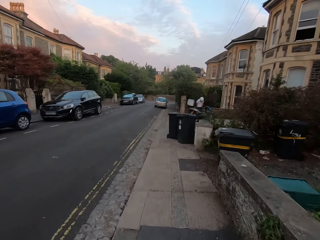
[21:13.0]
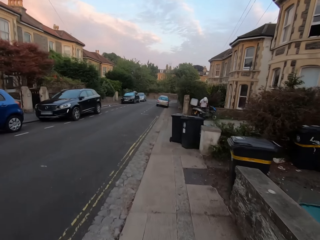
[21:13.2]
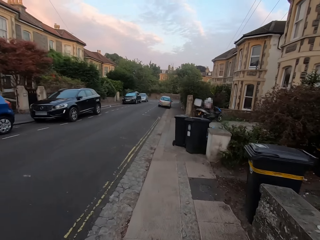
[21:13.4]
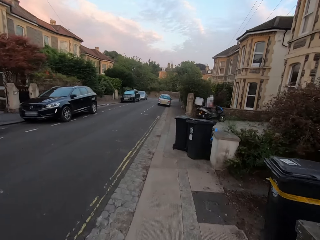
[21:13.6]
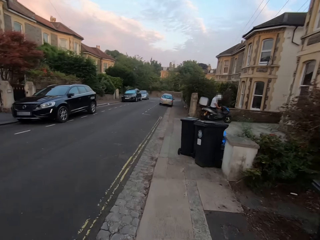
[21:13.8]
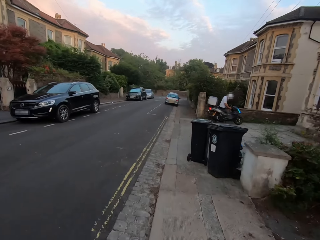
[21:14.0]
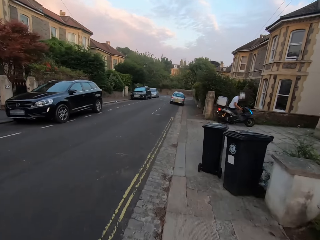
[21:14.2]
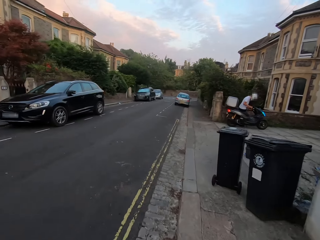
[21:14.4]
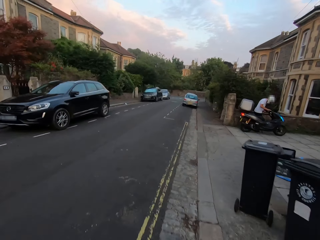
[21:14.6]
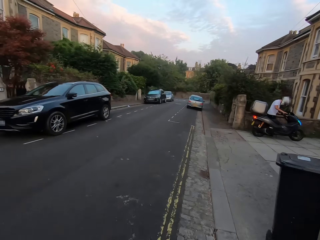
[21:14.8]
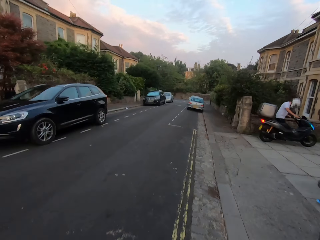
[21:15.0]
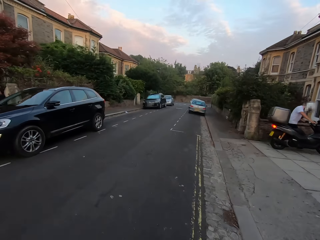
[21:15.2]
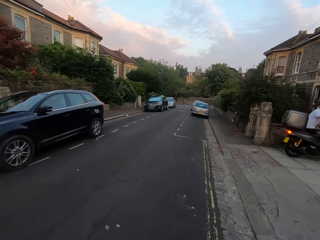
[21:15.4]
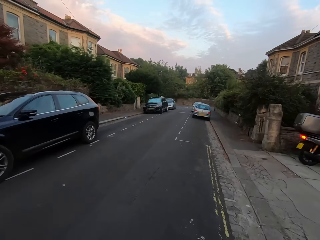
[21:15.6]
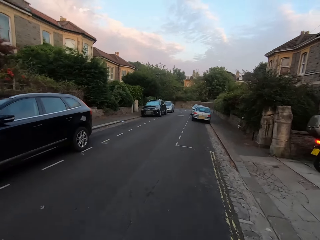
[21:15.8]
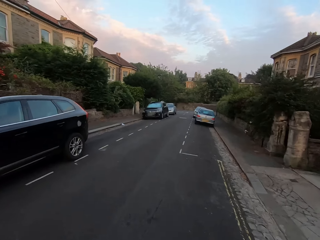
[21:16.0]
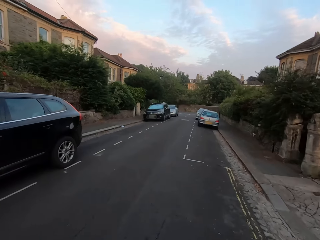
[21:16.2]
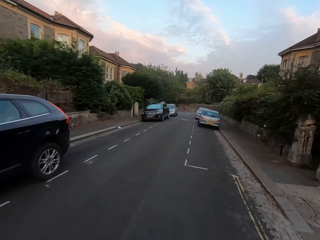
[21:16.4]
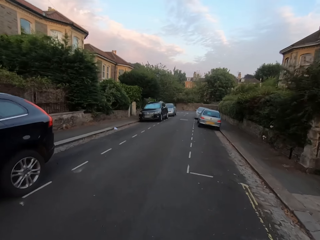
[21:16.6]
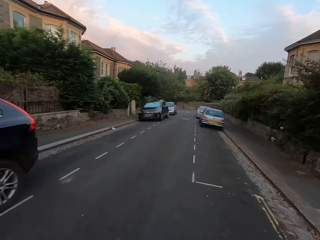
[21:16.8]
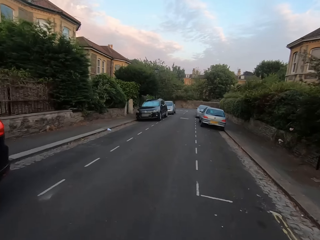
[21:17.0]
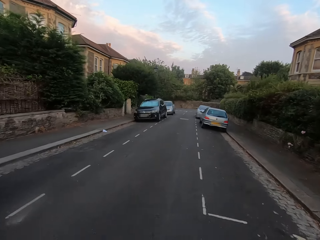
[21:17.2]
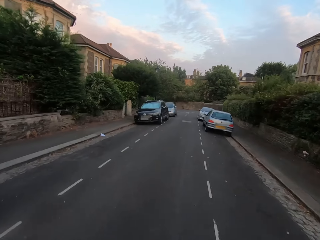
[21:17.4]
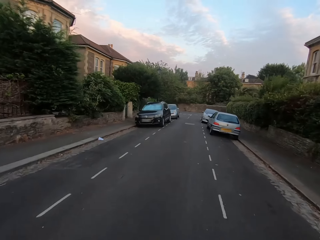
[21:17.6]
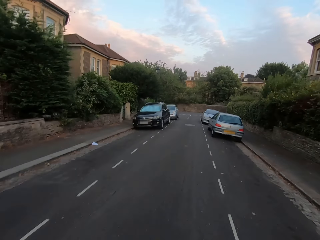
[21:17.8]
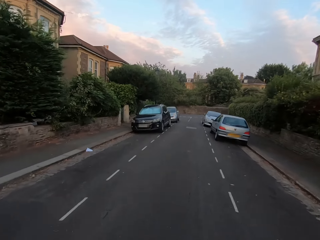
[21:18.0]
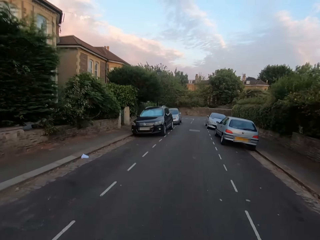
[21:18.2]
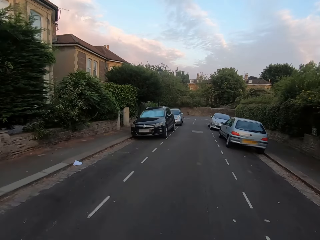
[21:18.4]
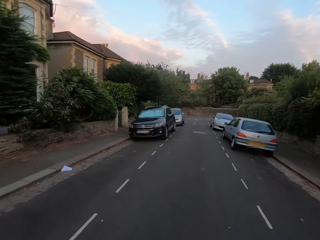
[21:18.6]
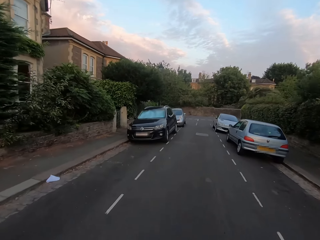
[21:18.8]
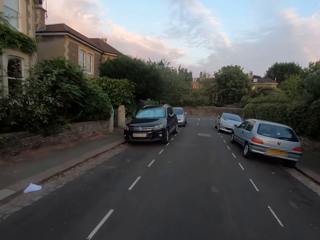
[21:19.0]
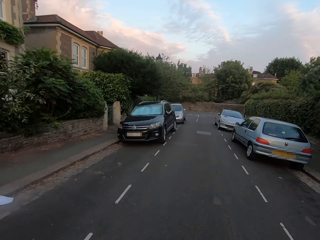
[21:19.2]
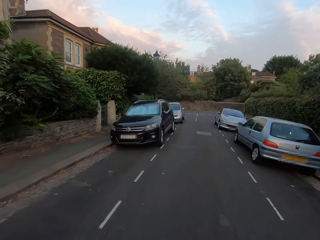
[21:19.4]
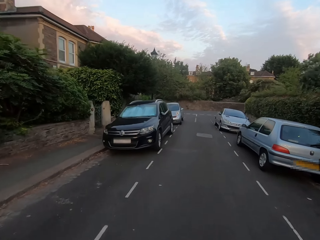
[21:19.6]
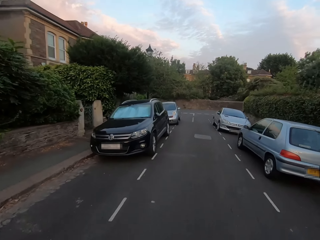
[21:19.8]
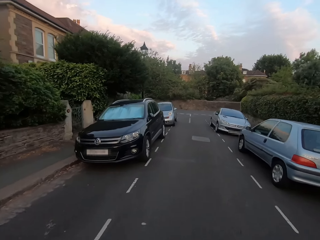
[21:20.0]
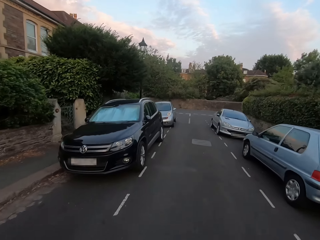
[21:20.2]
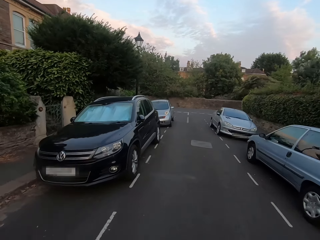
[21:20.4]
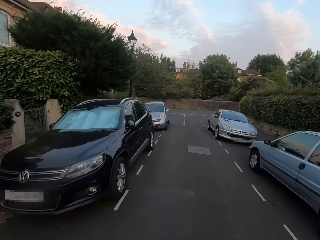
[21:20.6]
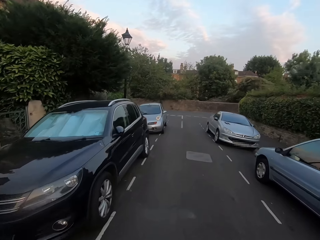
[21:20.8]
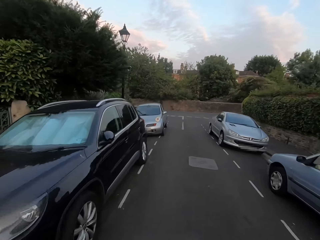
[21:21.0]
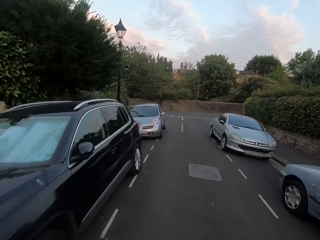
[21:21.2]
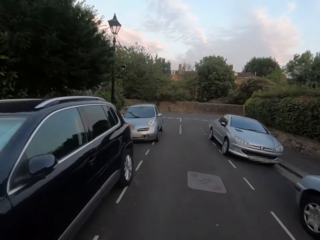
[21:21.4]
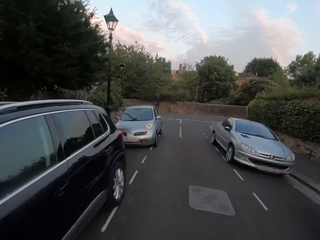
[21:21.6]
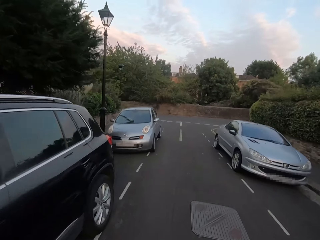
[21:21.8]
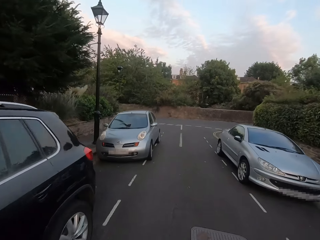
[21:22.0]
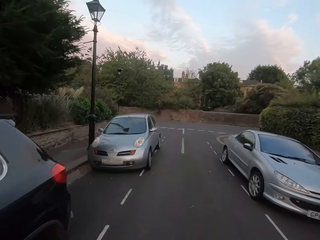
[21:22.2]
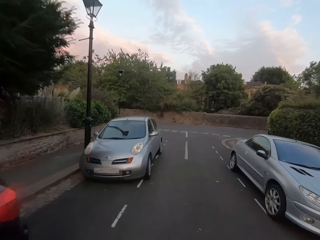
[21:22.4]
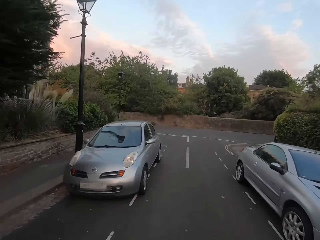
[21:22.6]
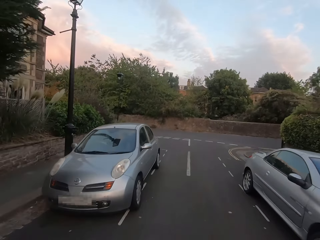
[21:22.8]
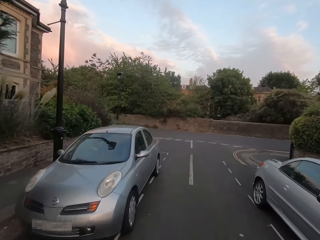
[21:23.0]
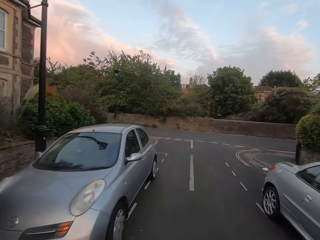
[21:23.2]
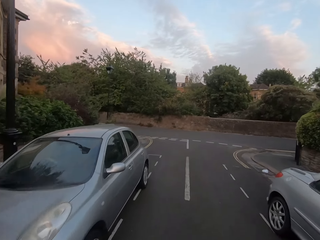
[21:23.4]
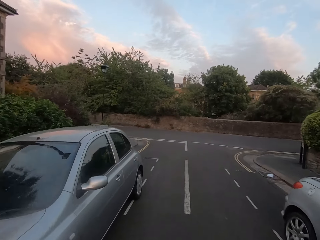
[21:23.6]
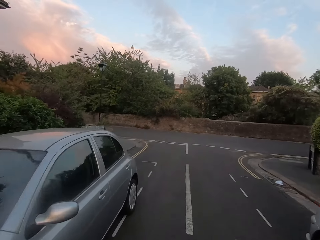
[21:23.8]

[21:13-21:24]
The camera wearer runs on the road.

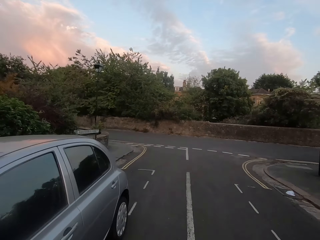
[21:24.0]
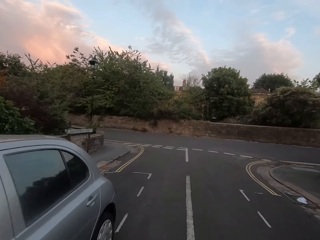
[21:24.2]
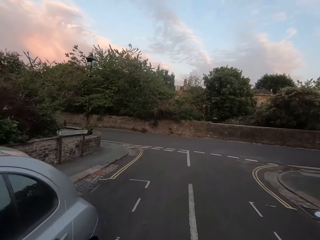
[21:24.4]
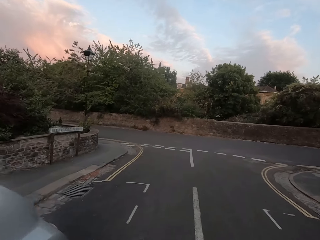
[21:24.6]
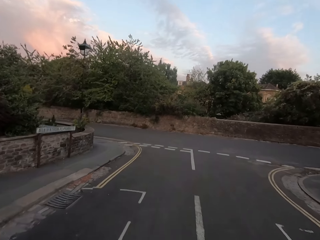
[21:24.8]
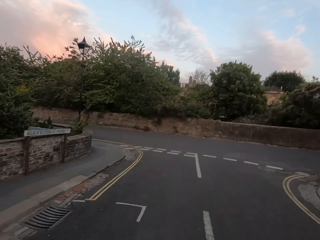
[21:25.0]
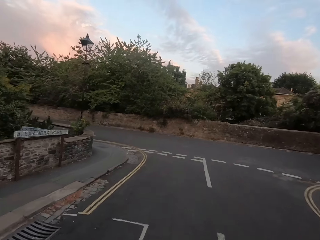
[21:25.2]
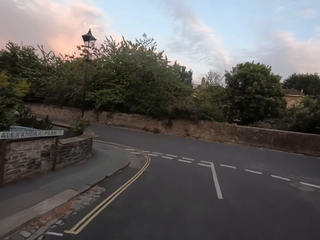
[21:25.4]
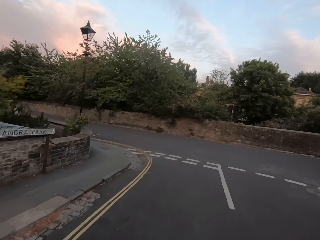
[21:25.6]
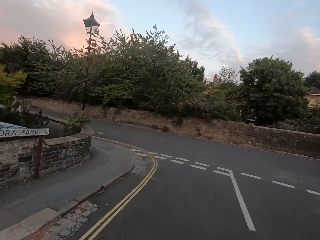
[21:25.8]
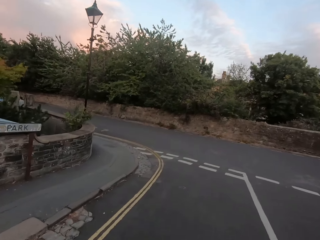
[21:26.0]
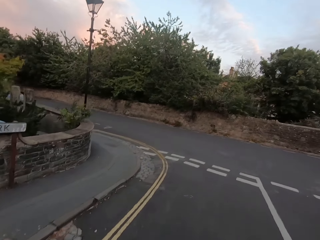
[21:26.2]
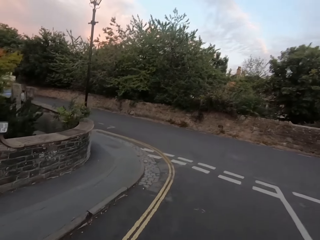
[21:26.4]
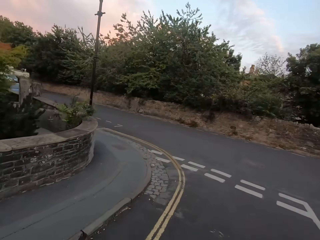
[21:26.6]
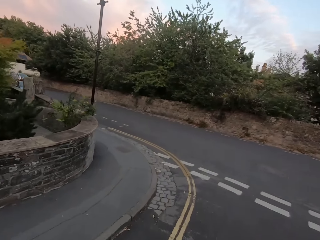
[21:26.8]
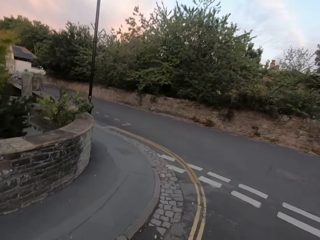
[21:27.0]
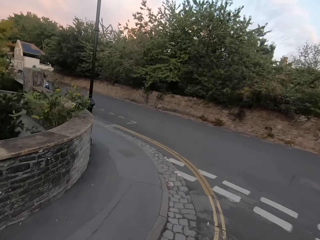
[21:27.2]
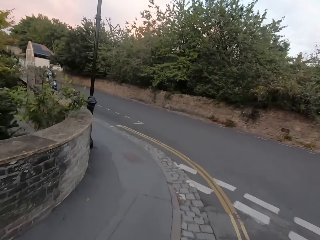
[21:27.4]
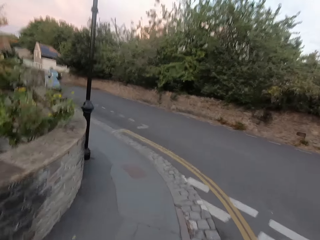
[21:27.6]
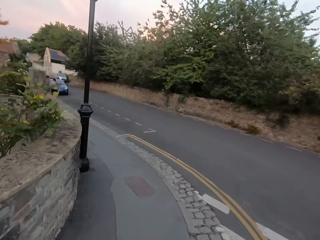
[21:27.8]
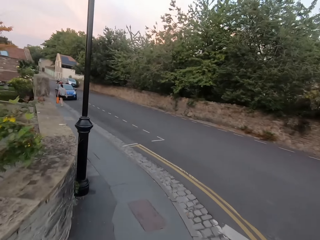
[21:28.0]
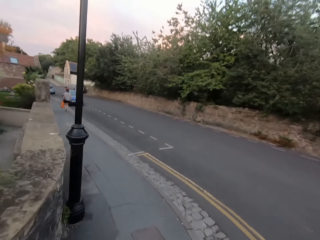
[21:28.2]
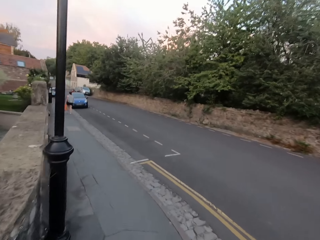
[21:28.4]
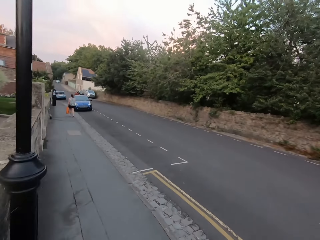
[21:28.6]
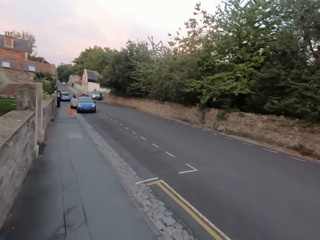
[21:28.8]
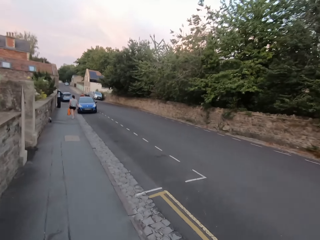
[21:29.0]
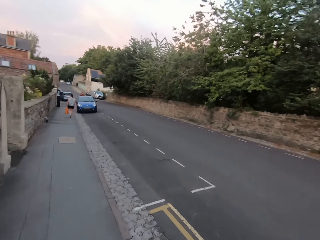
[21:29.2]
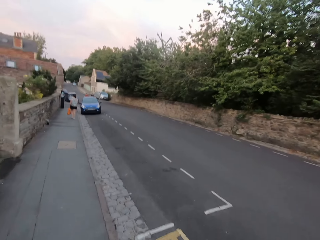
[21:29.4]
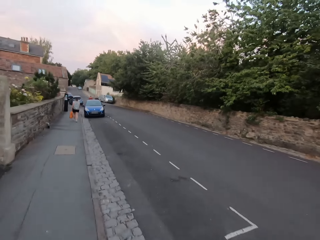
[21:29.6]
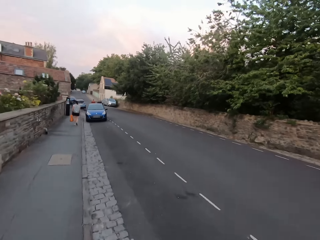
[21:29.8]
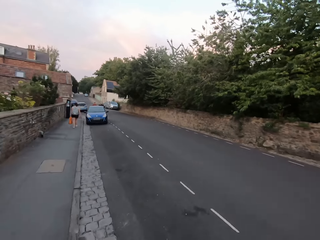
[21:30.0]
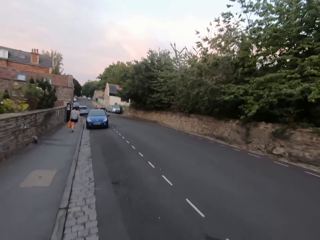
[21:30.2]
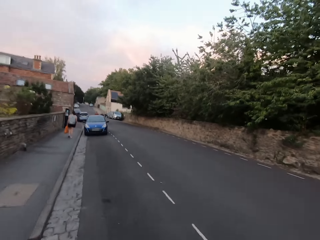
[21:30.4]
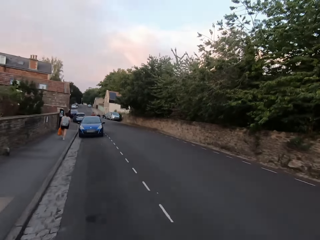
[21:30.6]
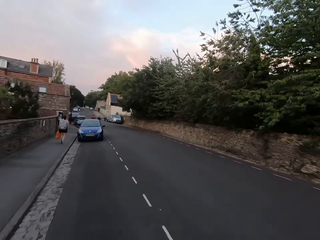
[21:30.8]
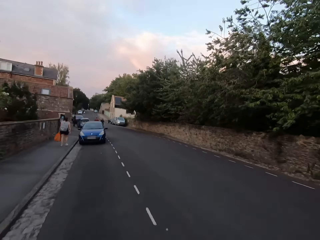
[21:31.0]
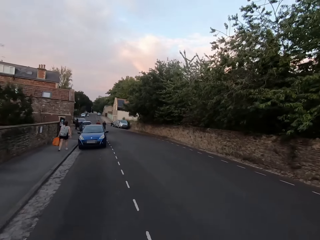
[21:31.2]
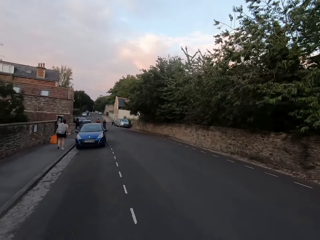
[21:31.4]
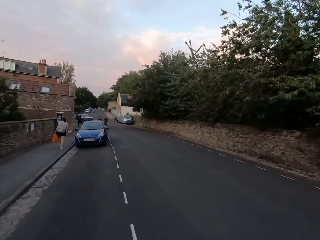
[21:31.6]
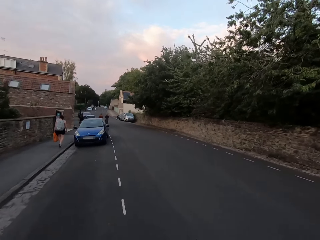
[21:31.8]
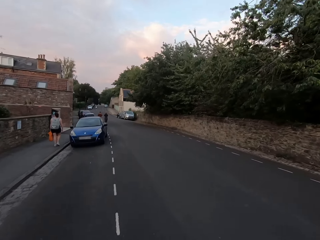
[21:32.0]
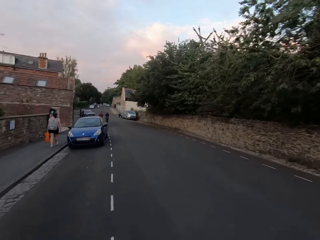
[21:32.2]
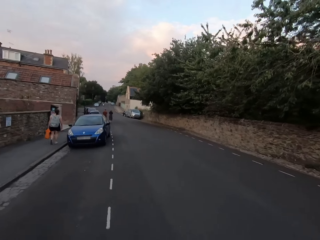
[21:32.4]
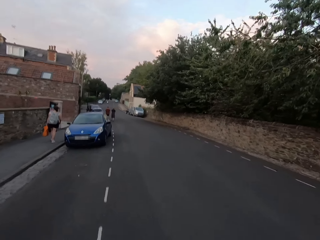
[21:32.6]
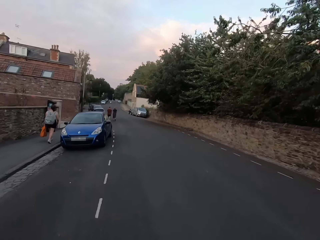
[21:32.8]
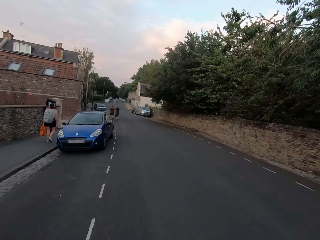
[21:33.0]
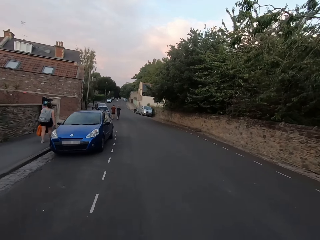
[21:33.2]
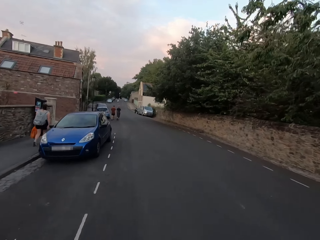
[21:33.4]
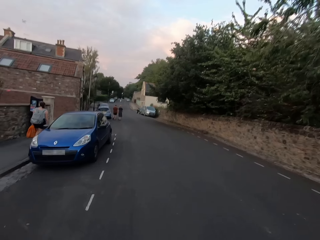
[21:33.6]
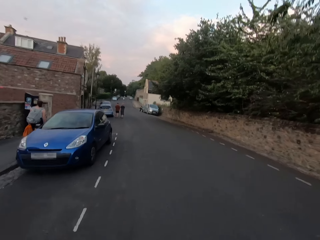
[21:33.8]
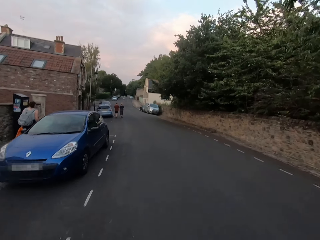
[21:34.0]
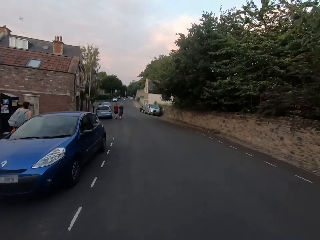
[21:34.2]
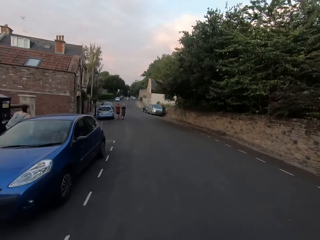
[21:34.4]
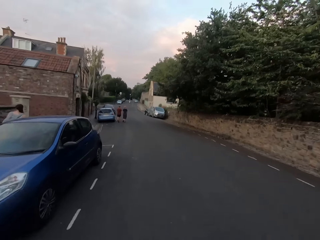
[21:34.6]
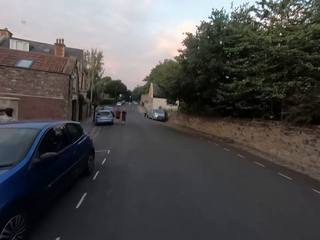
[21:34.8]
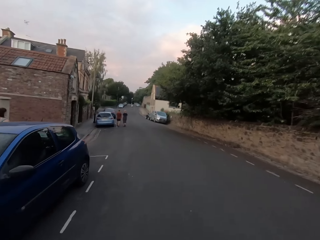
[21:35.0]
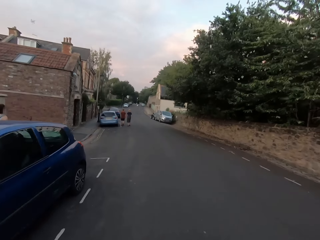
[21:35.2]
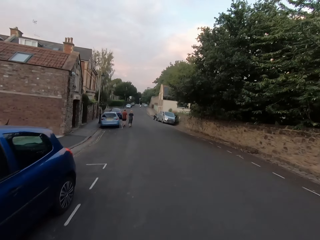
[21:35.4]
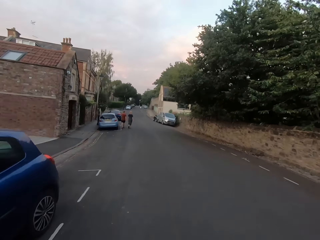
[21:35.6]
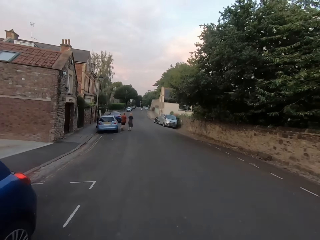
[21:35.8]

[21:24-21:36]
The camera wearer runs on the footpath. They run on the road.
